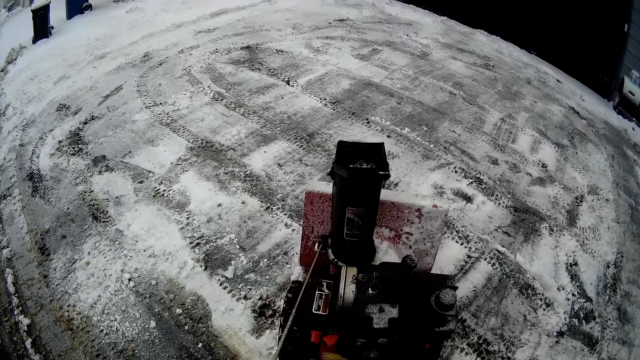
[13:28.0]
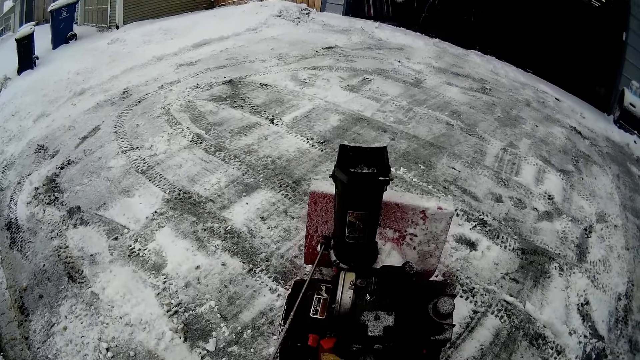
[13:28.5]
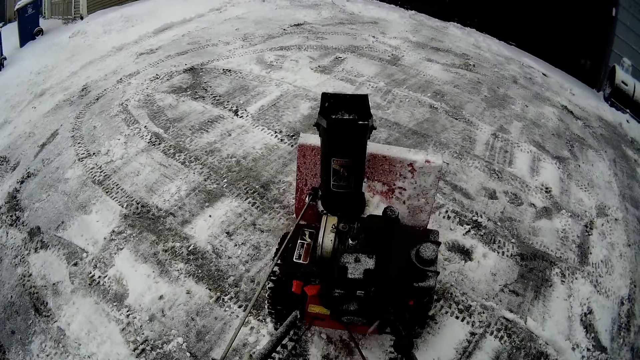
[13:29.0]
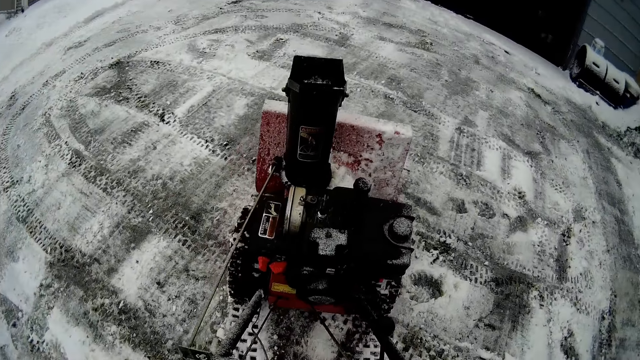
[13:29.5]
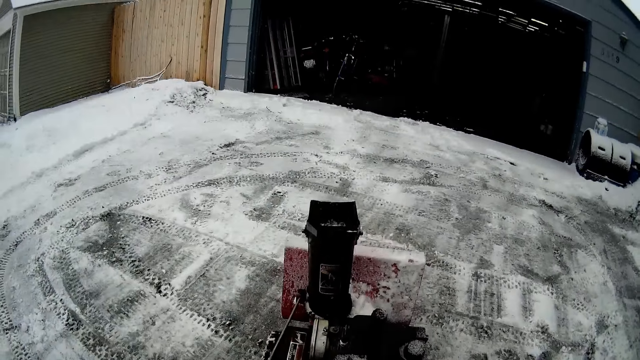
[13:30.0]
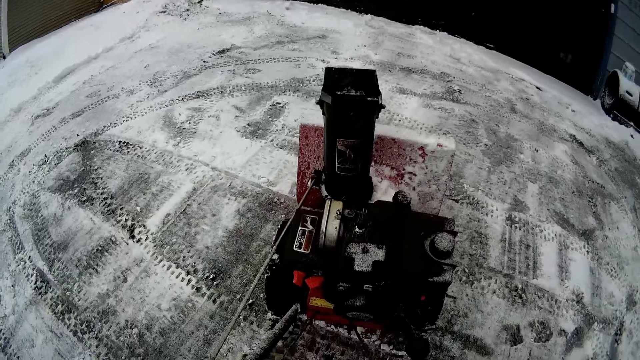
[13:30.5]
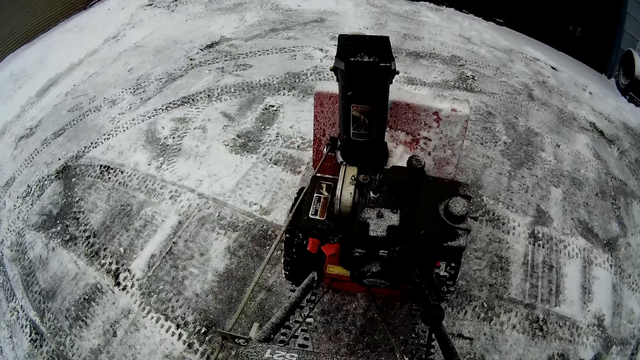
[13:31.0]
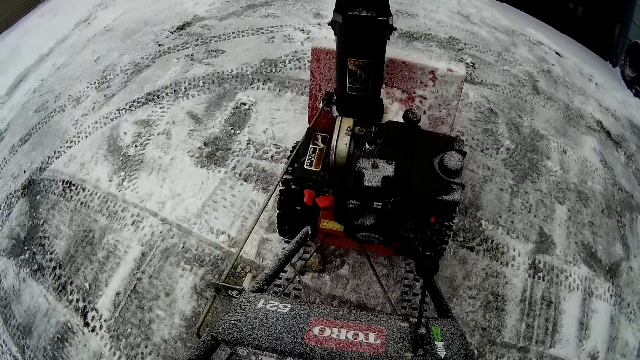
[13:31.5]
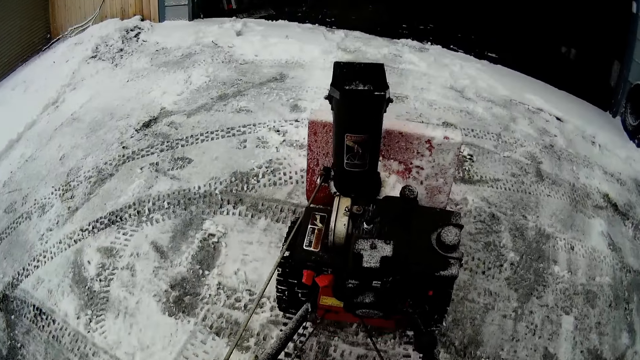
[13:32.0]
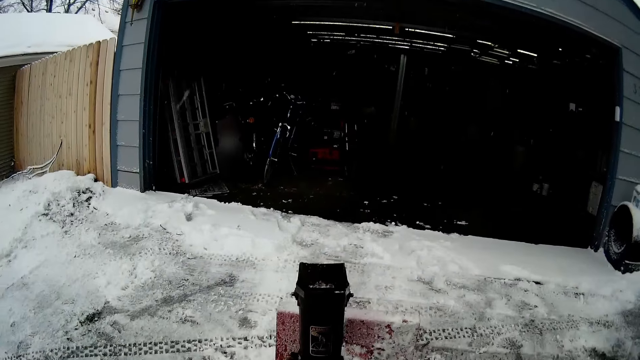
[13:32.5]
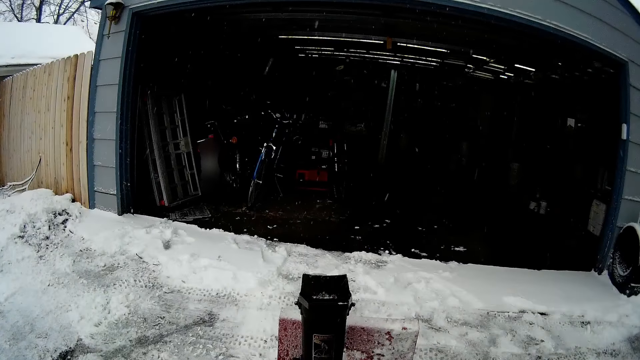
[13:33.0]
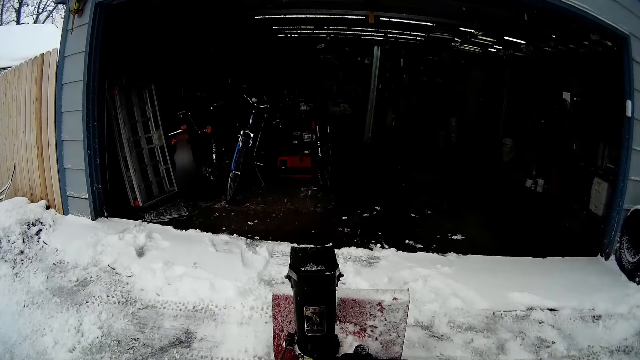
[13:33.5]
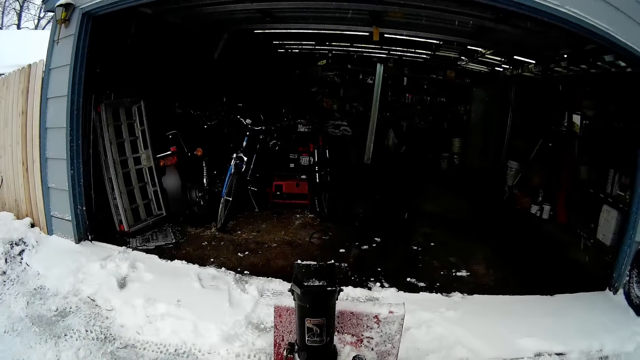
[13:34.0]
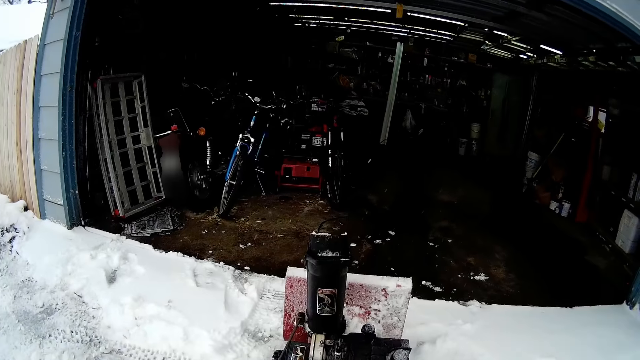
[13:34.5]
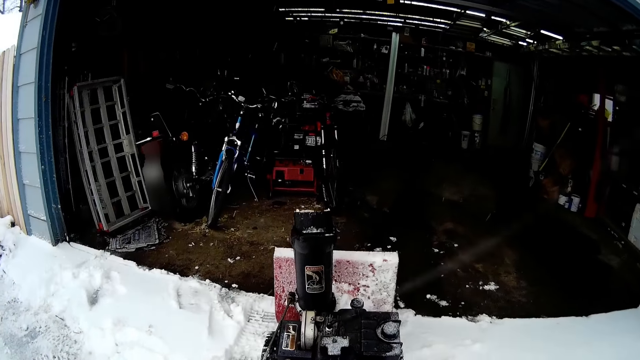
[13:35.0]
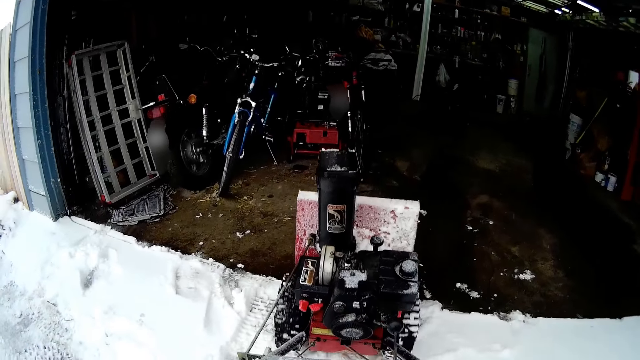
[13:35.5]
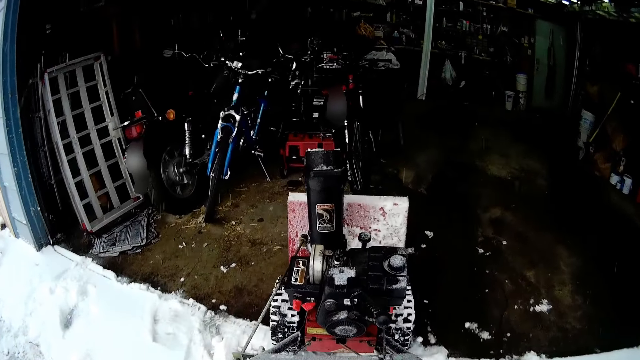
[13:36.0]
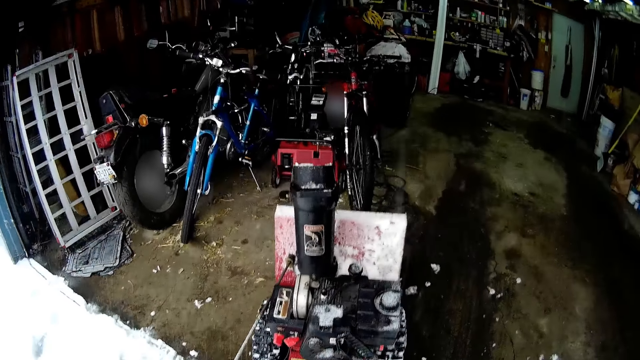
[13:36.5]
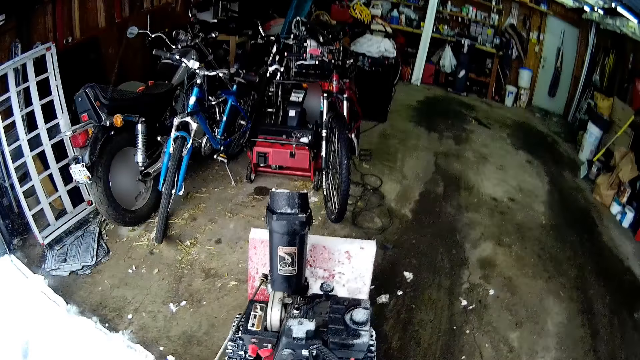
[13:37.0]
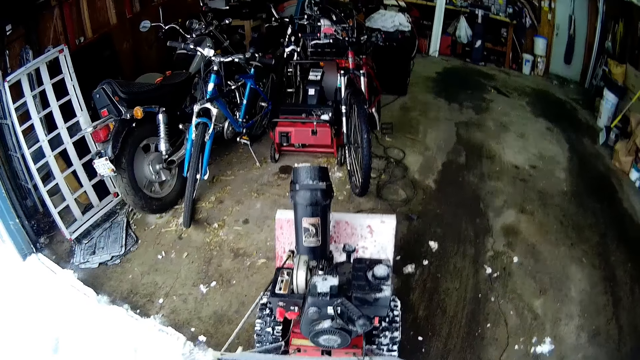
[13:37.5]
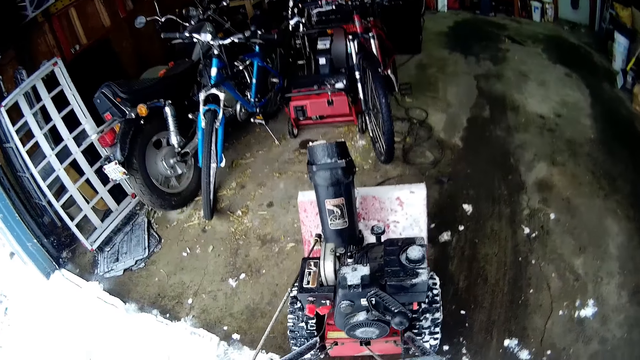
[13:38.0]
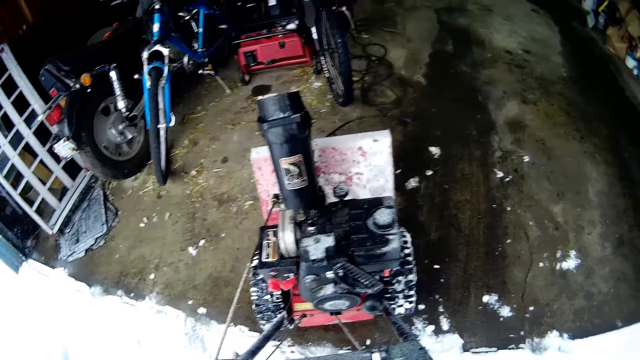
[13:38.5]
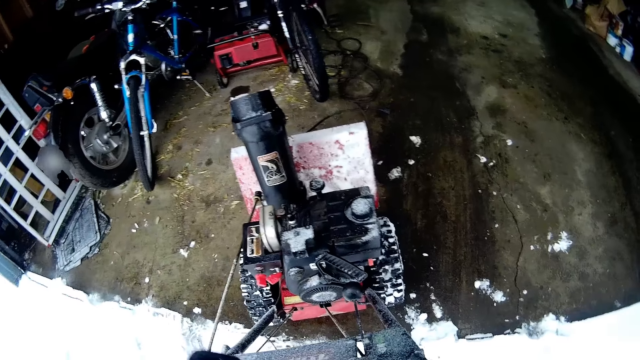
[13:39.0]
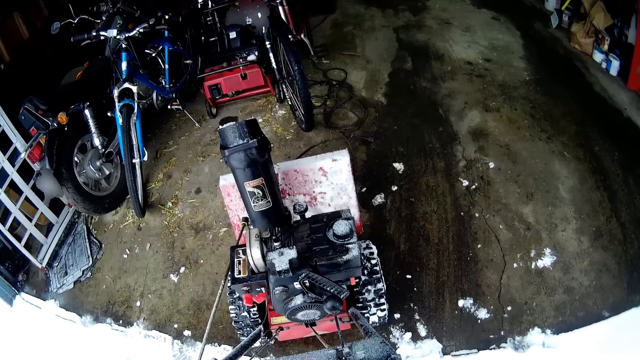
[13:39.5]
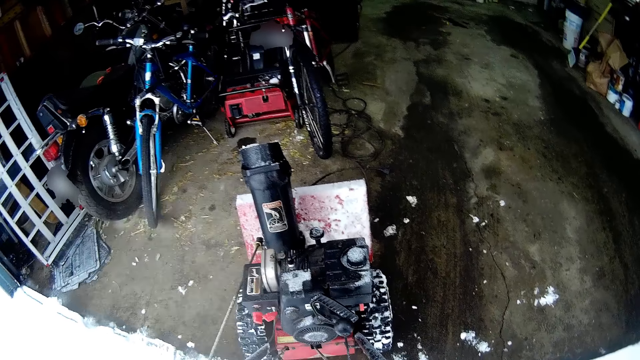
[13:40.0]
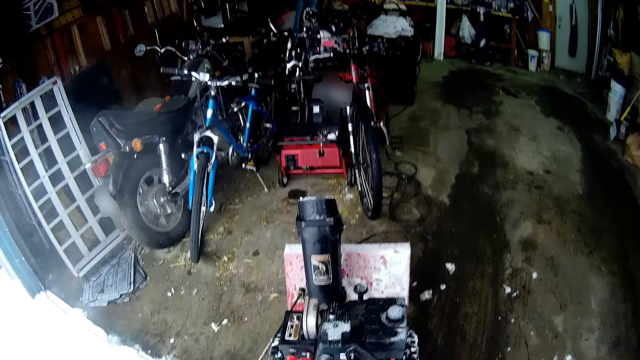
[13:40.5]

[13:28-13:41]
The camera wearer stops the snow flite. They ride a snow mini skid towards the store. They switch the snow flite off.

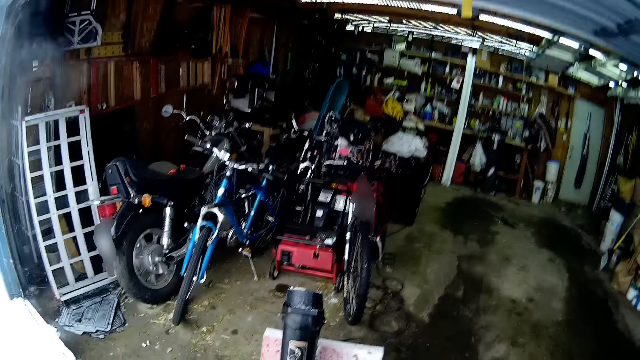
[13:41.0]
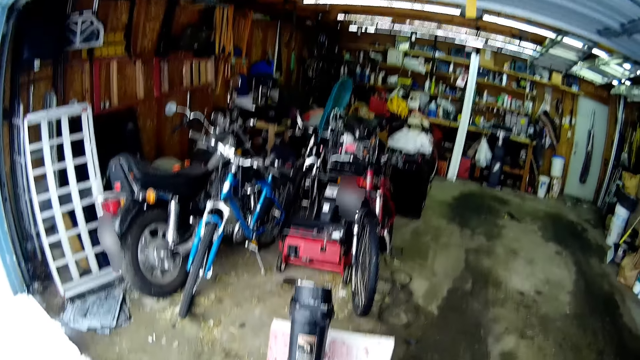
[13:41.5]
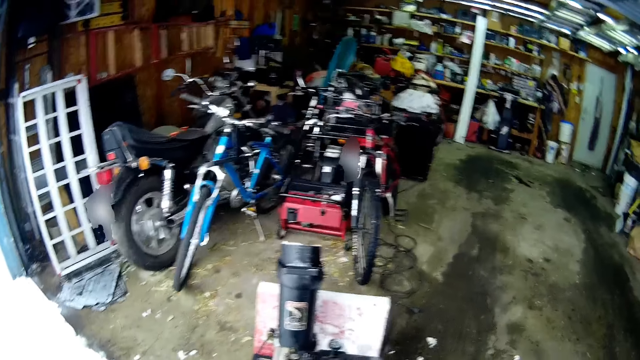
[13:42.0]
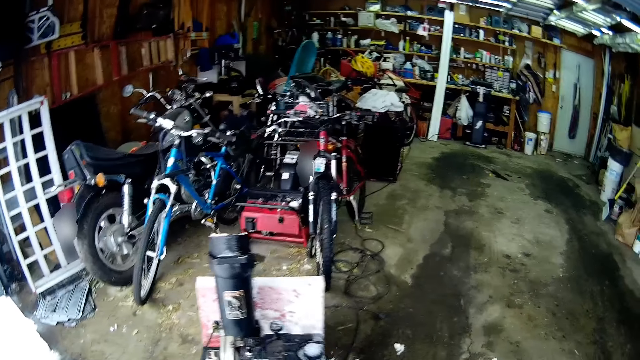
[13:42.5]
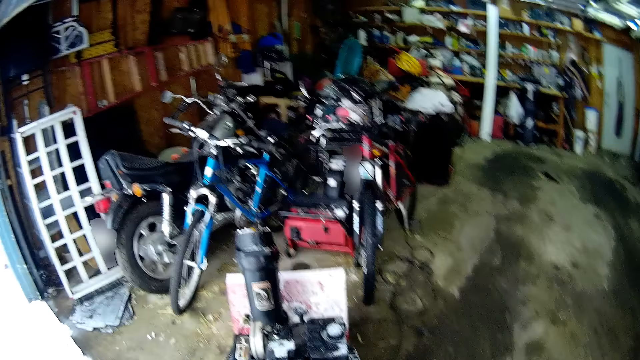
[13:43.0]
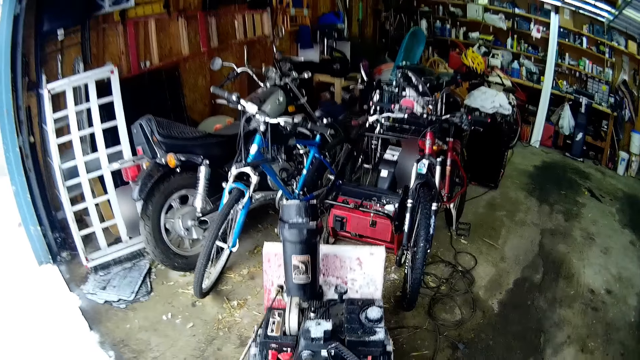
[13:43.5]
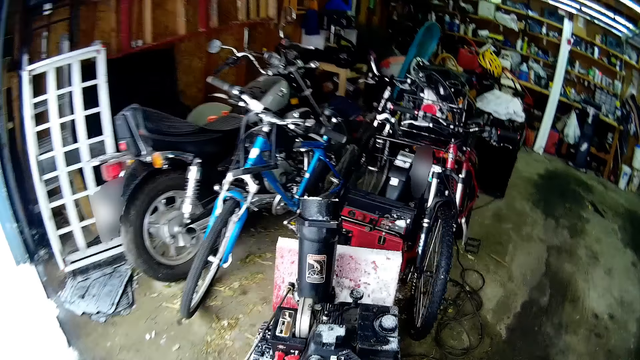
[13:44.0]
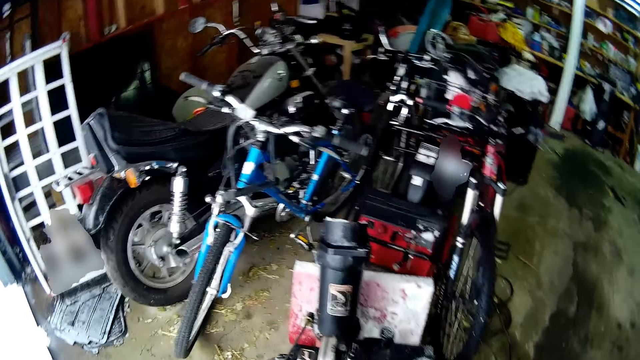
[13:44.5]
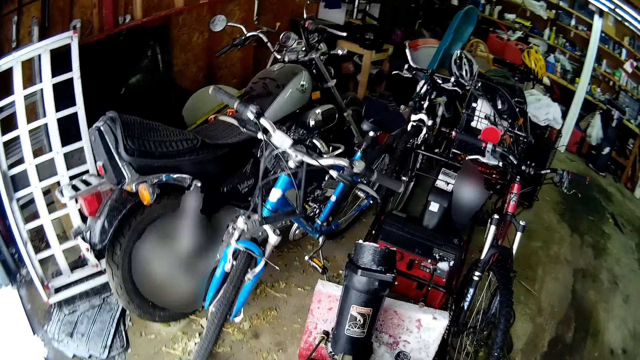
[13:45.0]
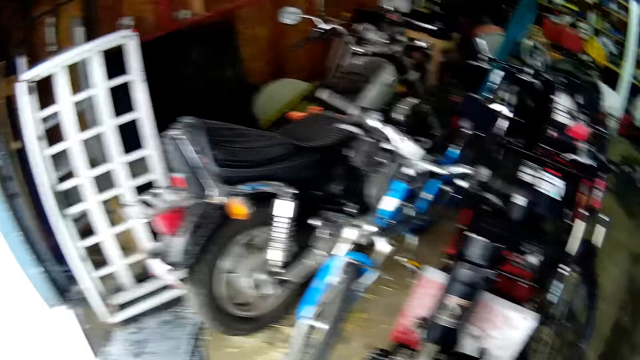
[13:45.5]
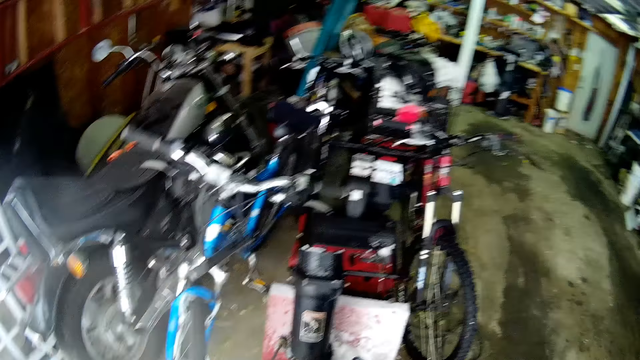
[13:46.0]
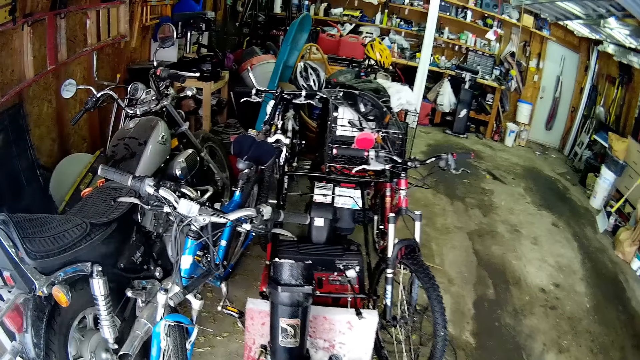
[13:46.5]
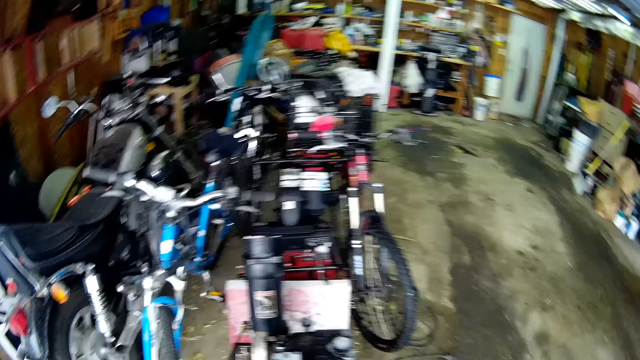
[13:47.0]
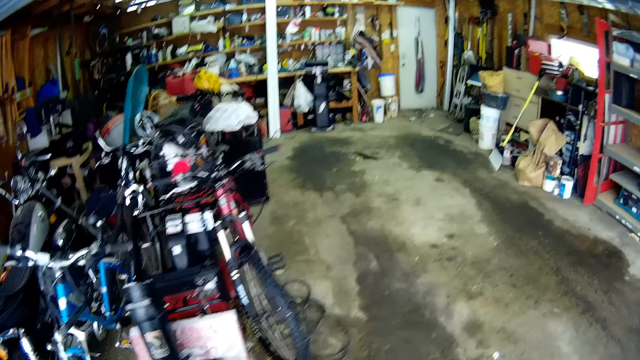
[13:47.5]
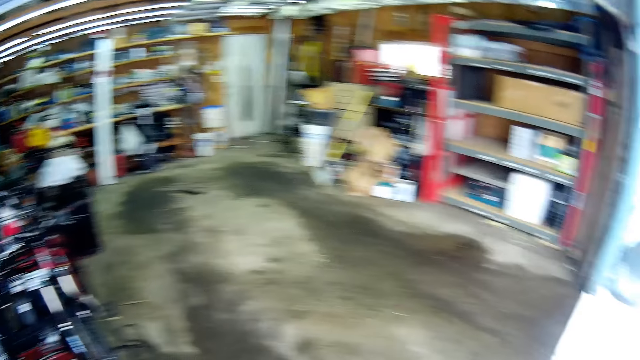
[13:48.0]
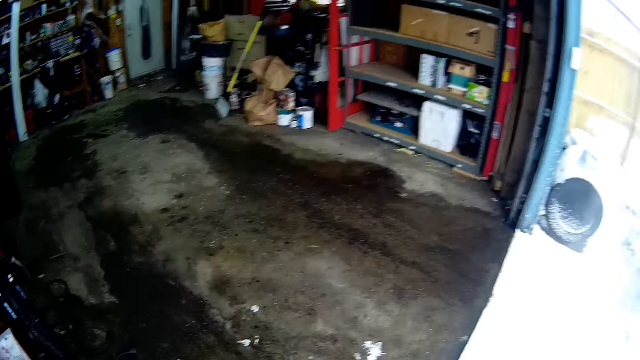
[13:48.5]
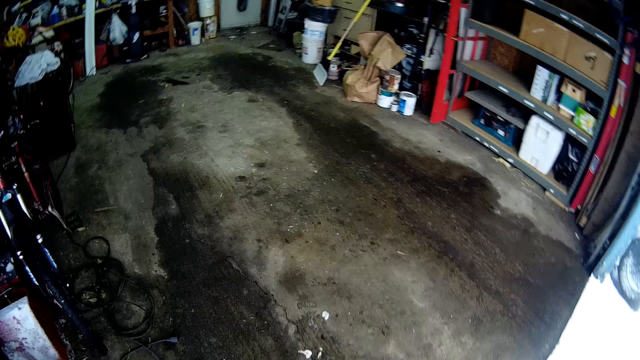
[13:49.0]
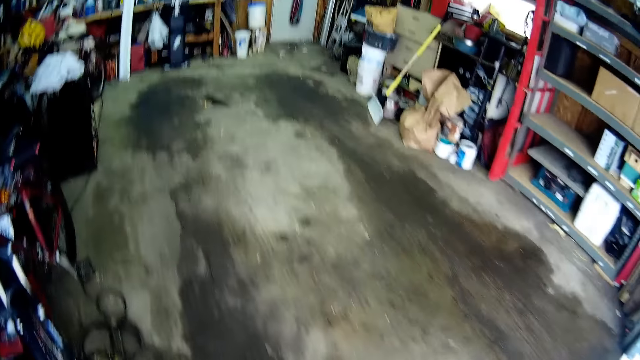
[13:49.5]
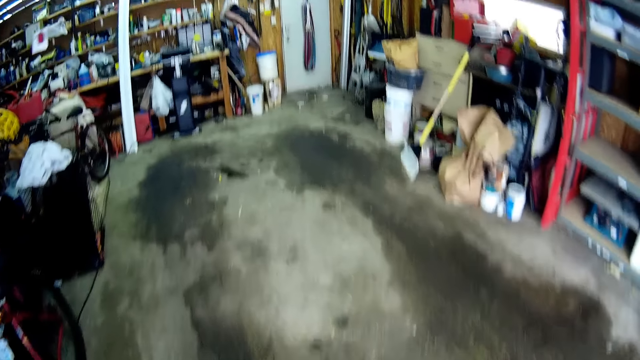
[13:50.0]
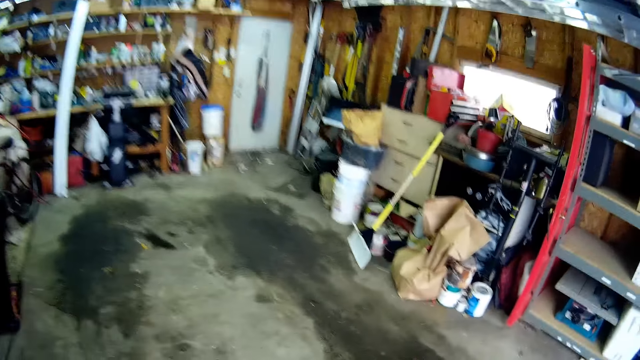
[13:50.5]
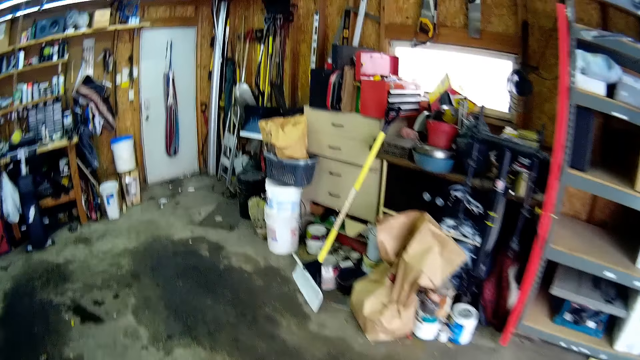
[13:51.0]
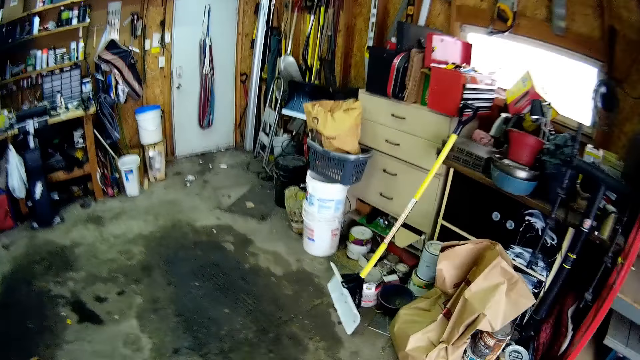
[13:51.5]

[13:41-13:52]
The camera wearer pushes the snow flite. They put the lawn mower in the garage. They turn around the store. They walk around the store.
